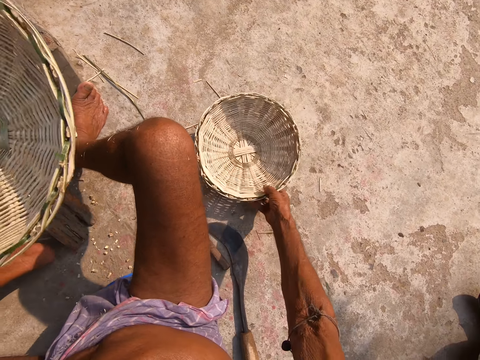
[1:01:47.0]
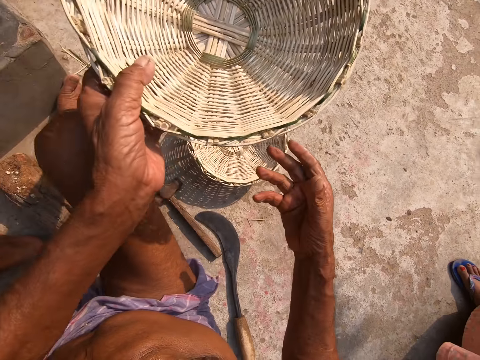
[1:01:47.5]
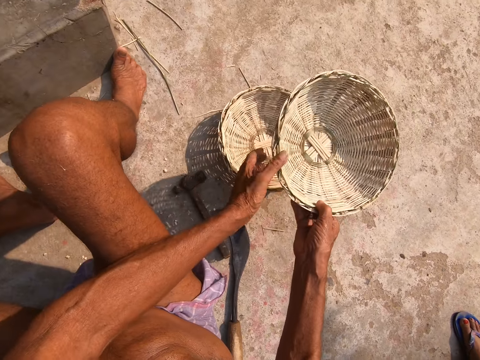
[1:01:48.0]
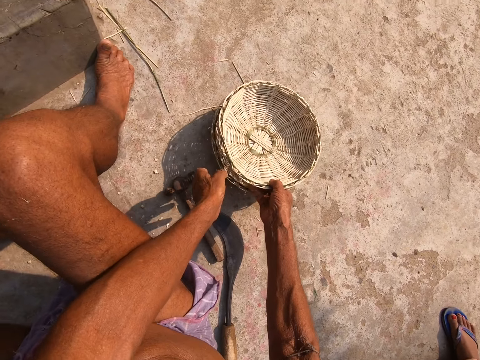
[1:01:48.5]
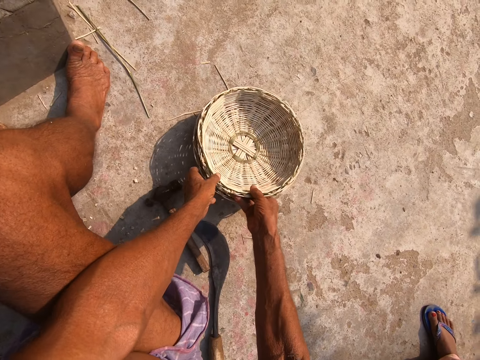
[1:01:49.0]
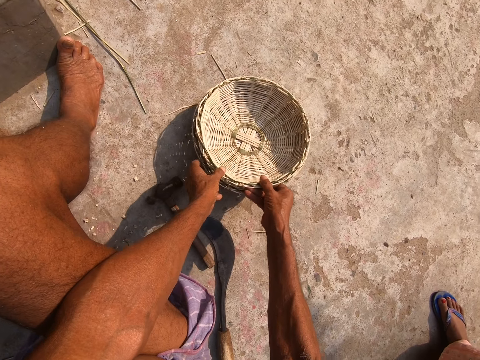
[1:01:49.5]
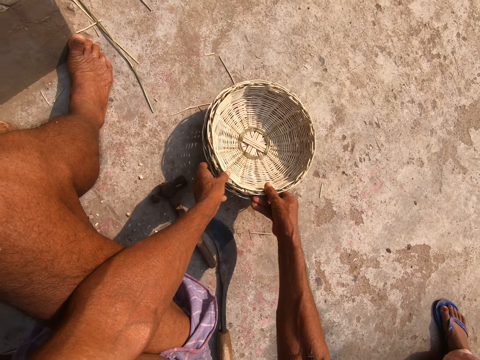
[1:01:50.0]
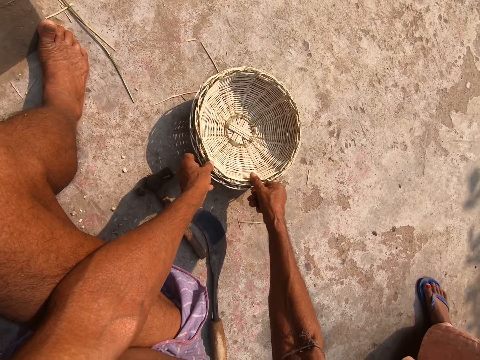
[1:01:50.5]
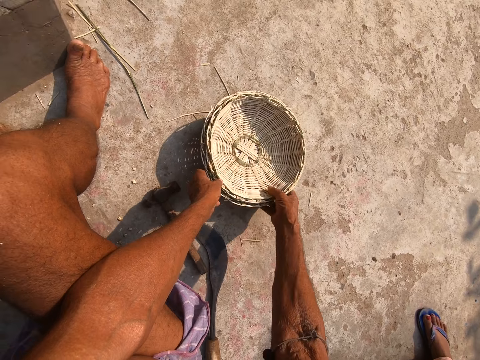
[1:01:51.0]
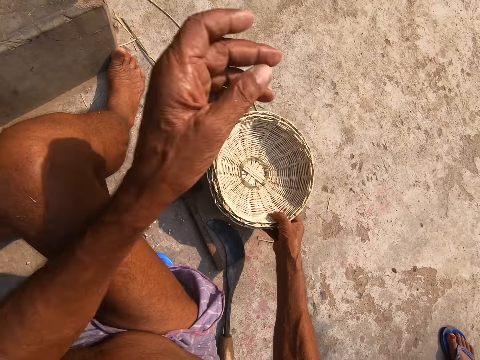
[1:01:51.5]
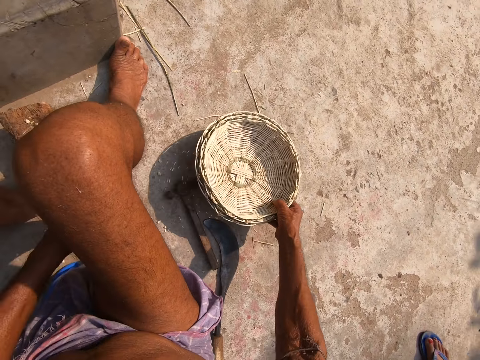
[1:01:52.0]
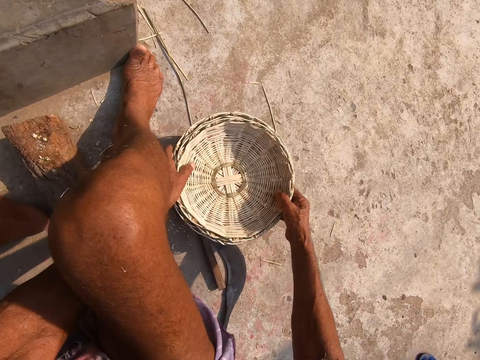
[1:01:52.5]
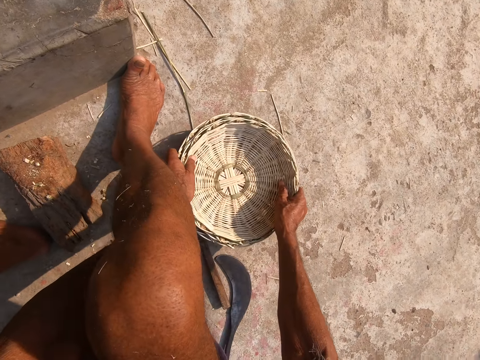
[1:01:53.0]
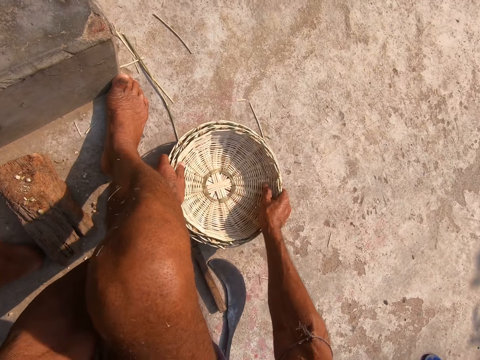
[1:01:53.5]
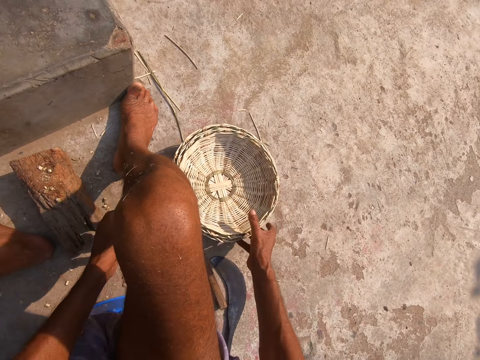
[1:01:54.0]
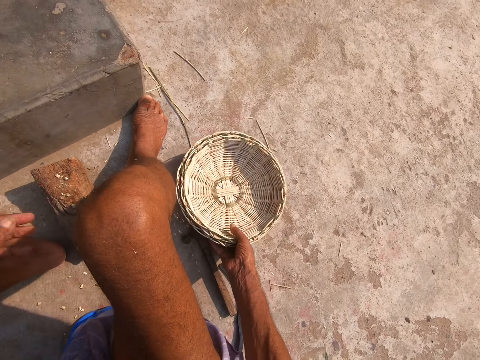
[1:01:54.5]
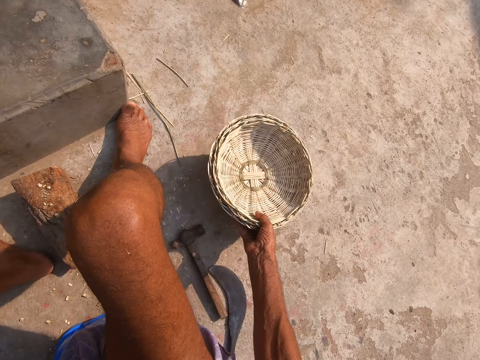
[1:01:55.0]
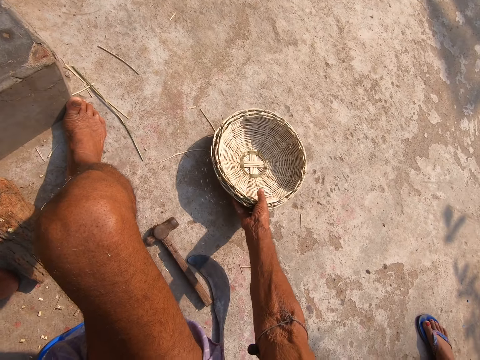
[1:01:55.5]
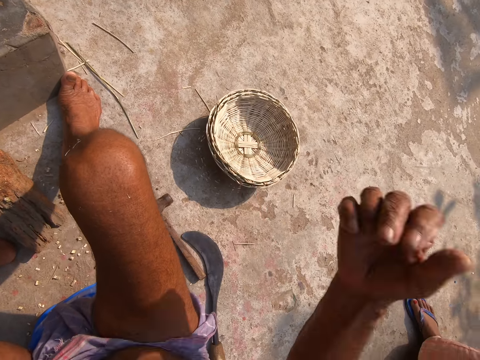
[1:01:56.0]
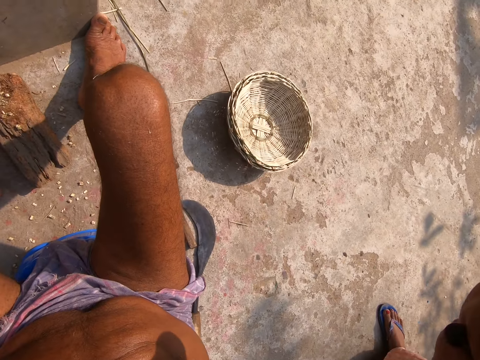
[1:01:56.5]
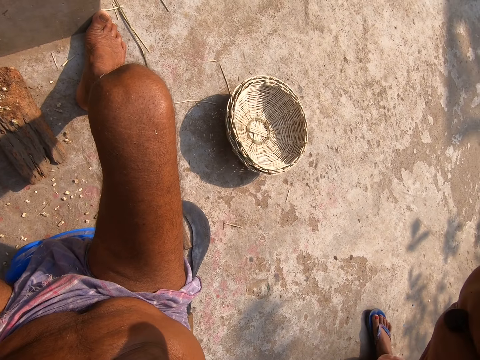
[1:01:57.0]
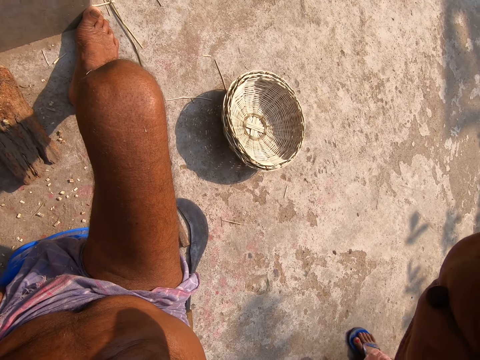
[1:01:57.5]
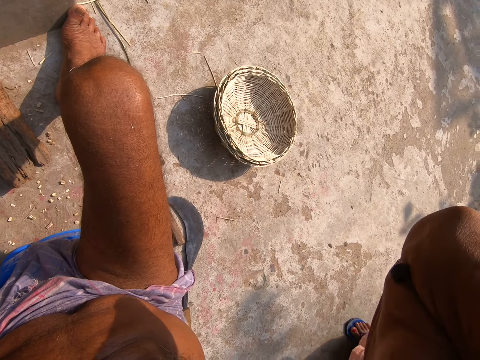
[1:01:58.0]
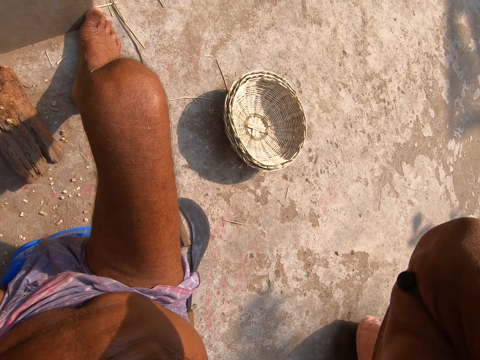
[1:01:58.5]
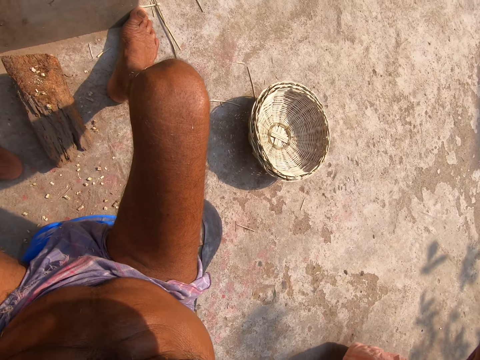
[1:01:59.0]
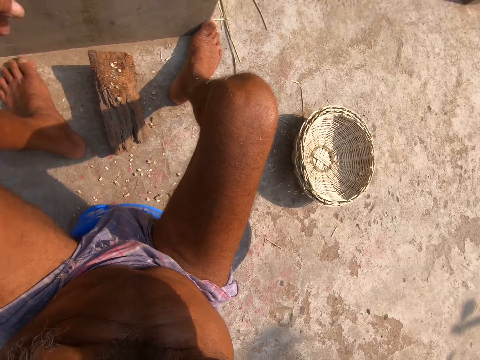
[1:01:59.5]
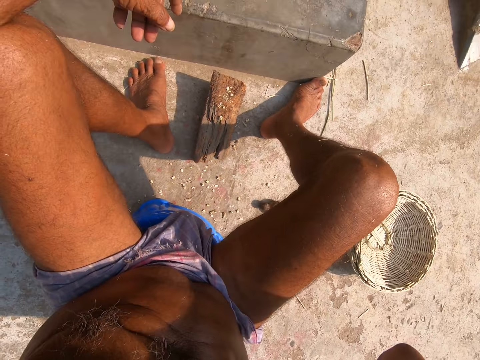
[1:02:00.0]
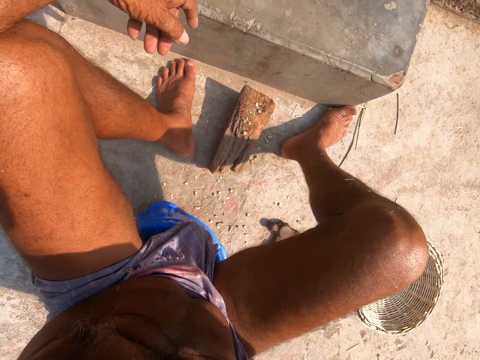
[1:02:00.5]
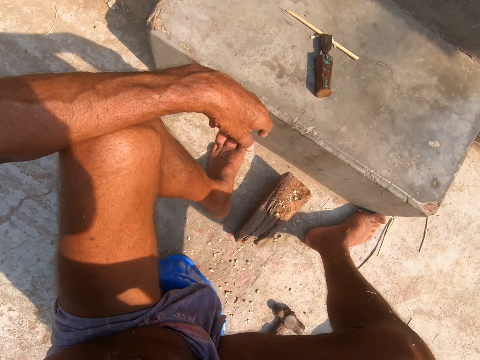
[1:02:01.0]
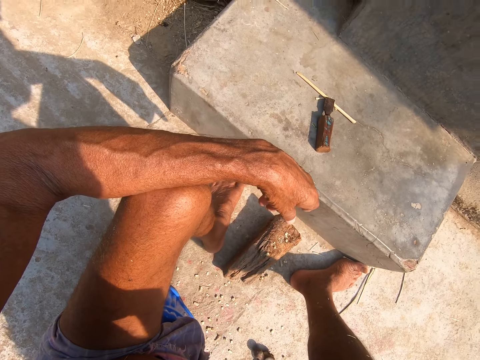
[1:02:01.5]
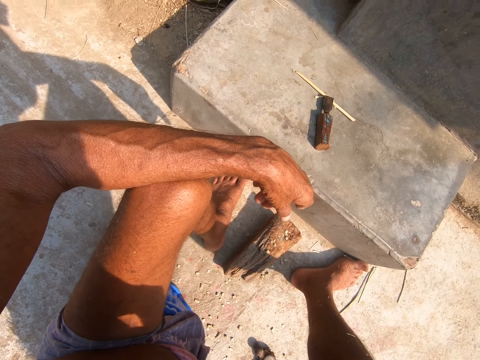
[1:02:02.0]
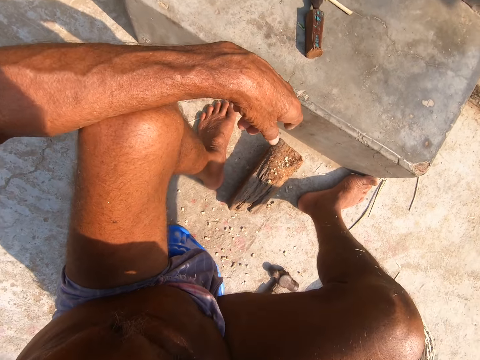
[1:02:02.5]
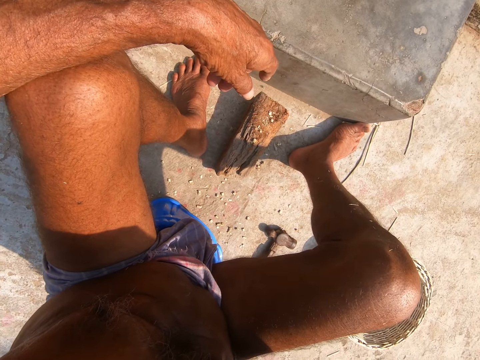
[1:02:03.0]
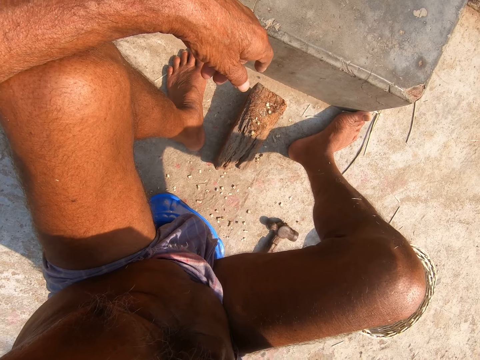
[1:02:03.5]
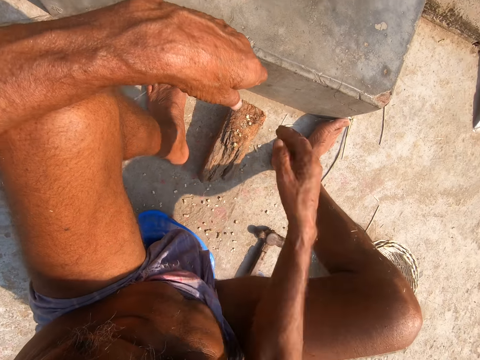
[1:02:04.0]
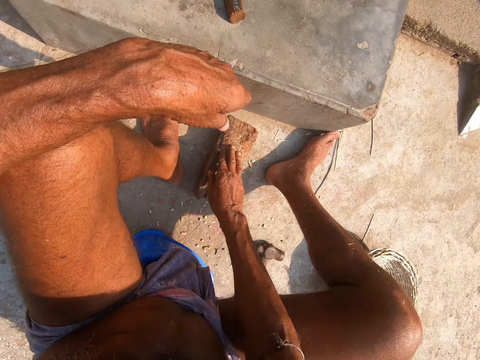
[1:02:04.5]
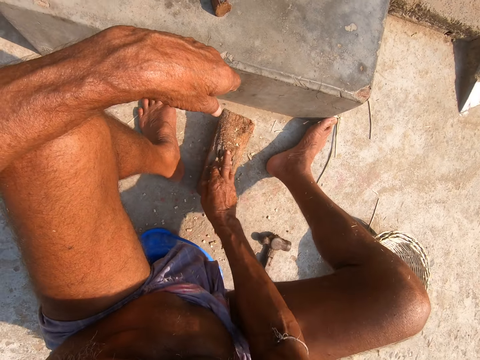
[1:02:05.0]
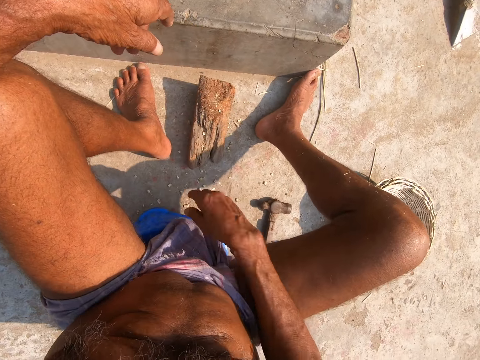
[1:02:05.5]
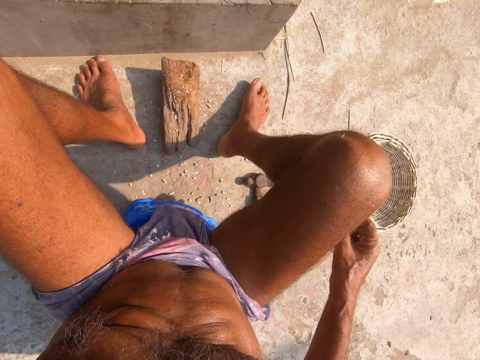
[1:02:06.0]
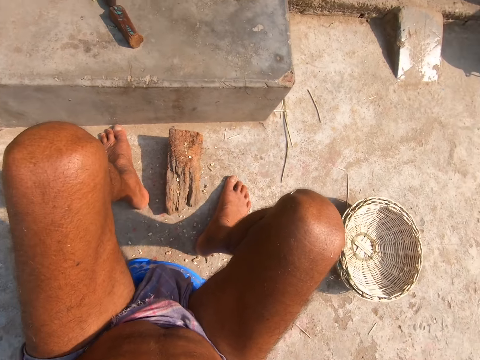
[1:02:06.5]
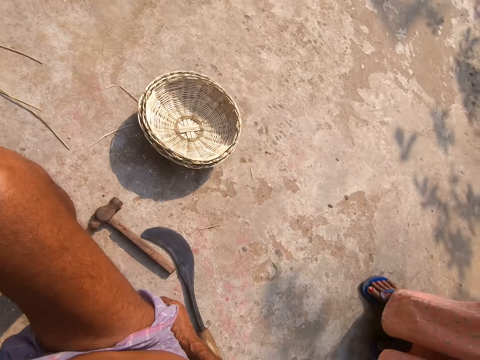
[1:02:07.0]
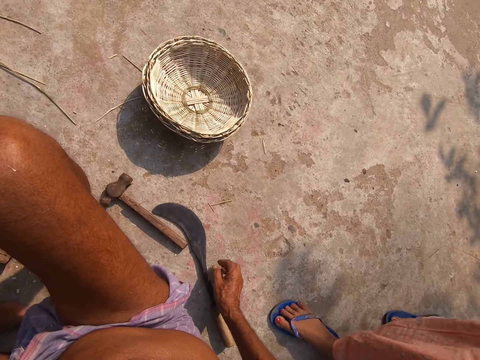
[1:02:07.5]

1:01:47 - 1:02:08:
The camera wearer pulls the basket. He passes the basket from his left hand to his right hand. He drops the basket on the basket with his right hand. He fixes the baskets. He moves the baskets on the floor with both hands. He picks up the baskets. He interacts with a woman. He moves his hands. He sits. He dusts the log of wood on the floor with his right hand. He rubs the wood.
